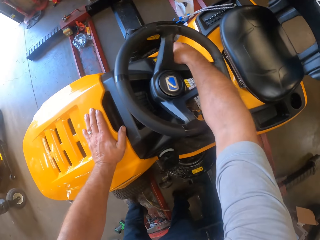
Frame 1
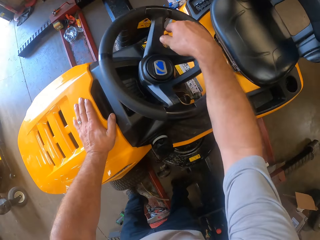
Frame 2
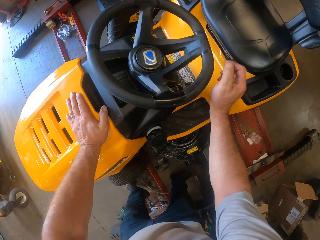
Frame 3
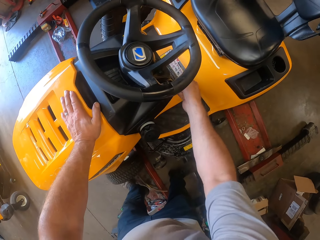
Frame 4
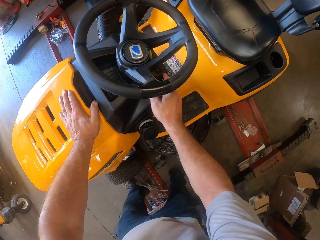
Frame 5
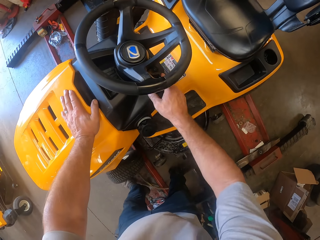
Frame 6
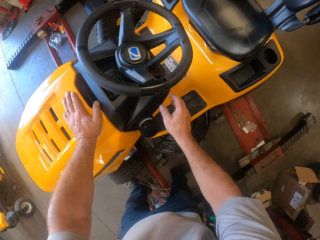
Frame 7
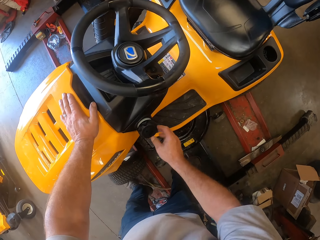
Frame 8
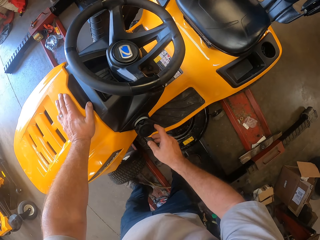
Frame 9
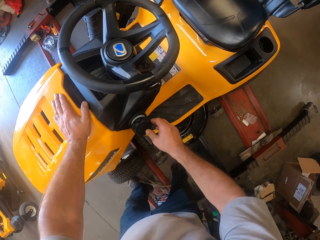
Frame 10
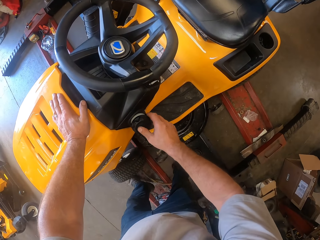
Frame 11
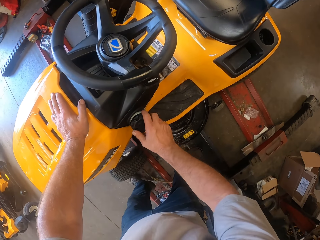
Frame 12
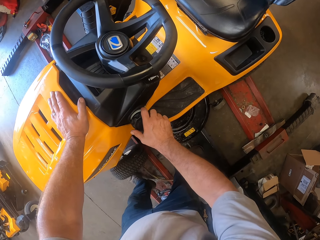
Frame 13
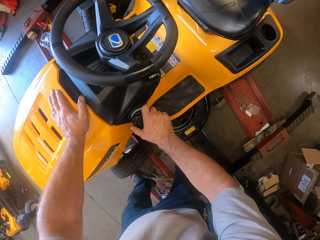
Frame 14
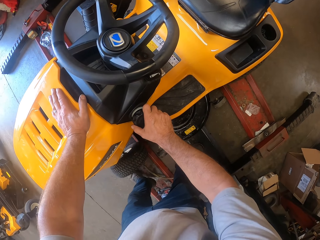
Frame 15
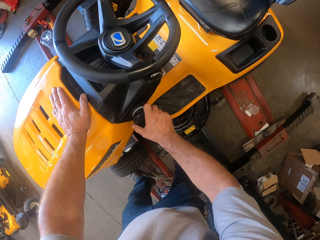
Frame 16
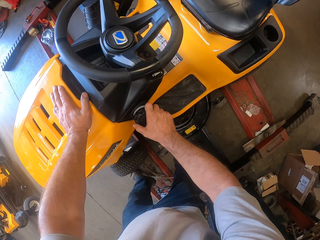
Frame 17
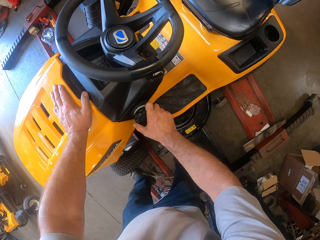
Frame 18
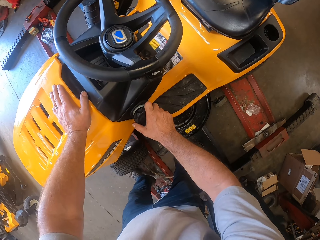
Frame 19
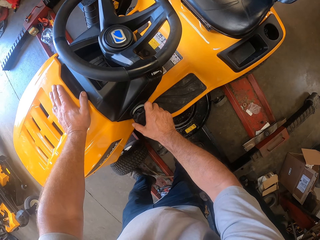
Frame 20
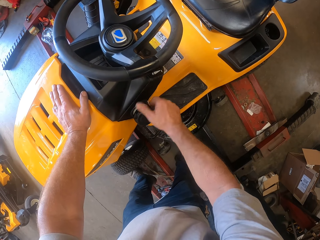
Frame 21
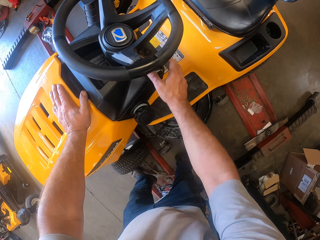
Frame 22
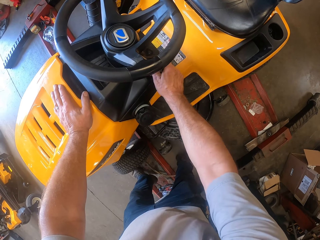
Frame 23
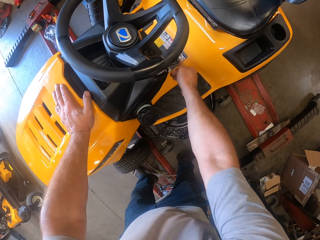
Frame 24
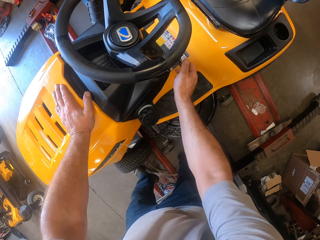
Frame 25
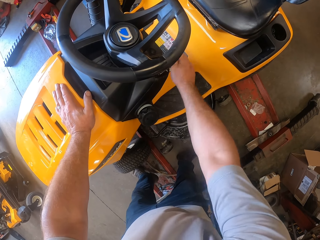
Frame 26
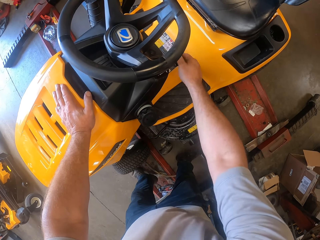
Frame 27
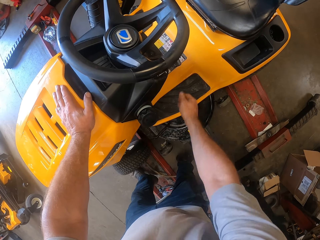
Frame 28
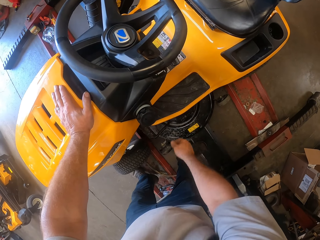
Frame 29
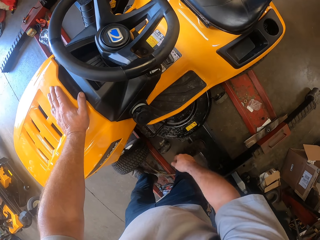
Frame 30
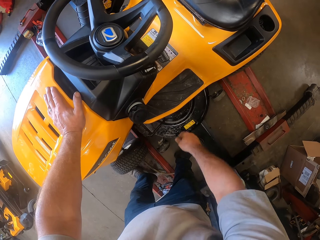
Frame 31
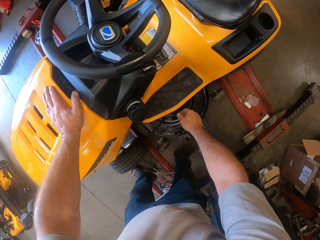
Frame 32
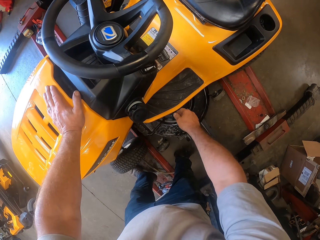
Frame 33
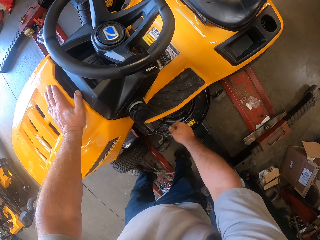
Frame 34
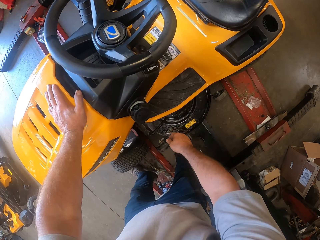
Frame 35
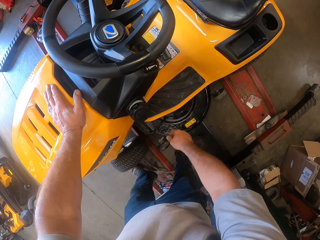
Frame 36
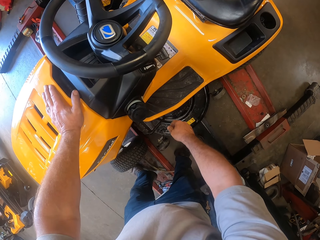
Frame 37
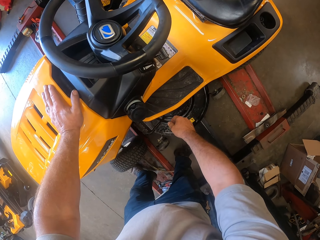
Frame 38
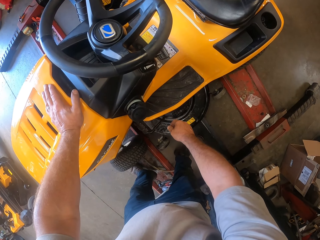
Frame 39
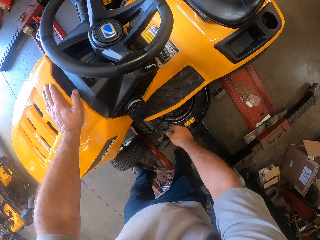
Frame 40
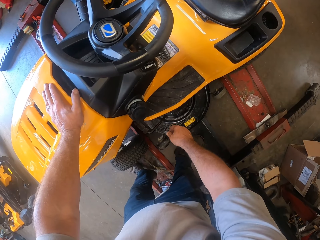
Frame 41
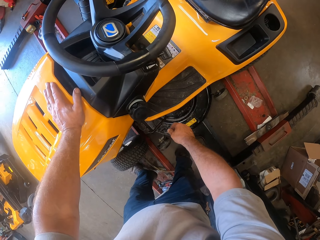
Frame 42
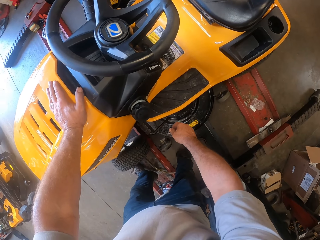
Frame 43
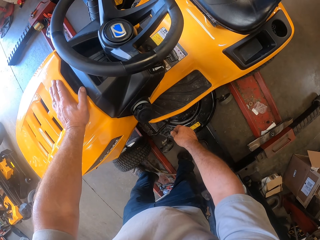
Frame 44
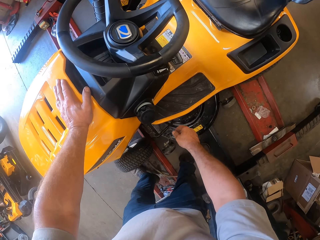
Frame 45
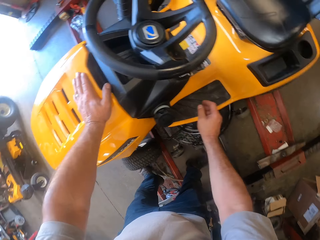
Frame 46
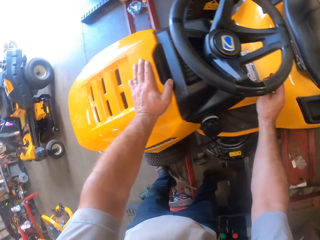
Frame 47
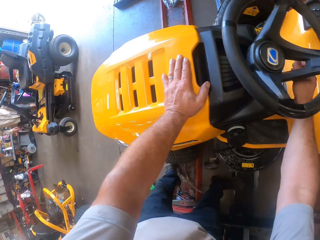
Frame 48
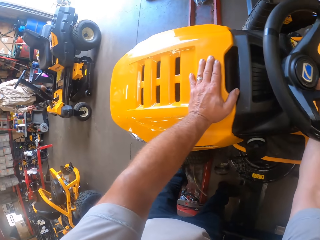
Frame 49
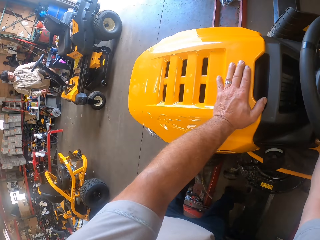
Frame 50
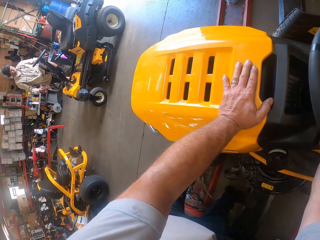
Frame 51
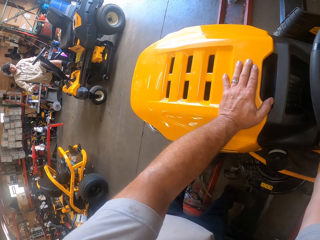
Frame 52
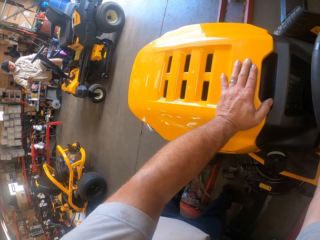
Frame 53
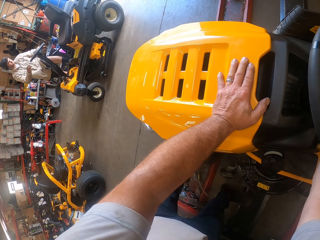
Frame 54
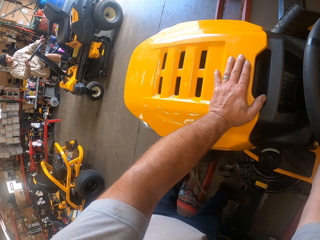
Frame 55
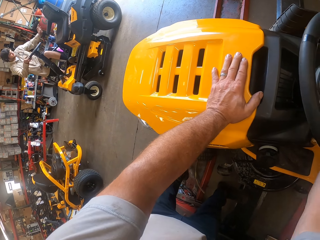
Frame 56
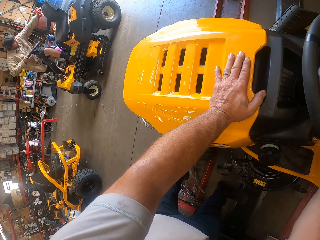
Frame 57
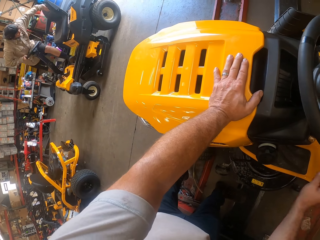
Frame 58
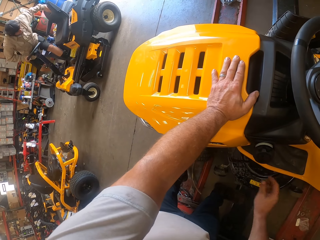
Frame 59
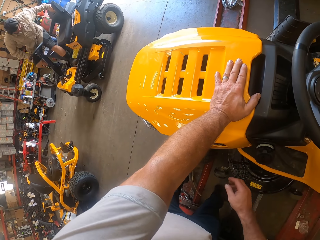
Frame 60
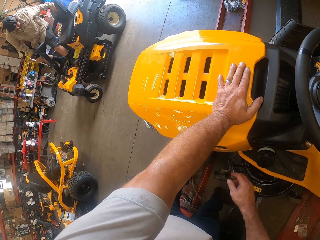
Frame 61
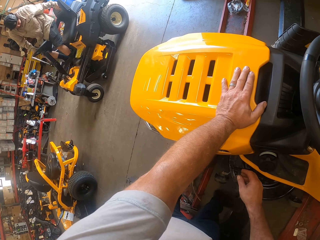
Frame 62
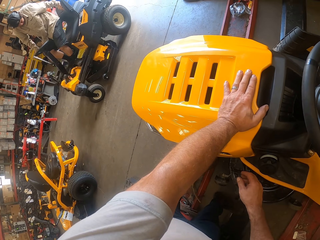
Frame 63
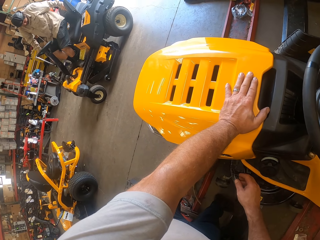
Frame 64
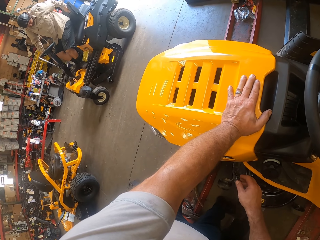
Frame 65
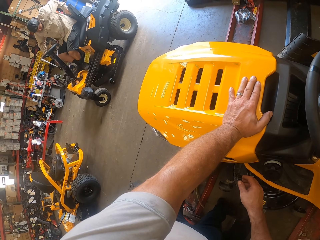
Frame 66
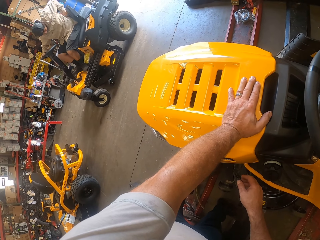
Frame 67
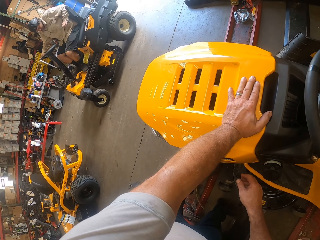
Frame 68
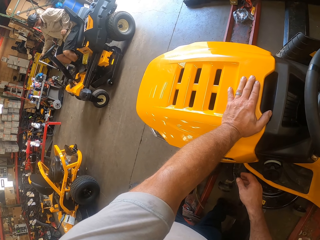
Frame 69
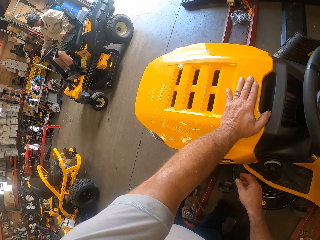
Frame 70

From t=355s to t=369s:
The camera wearer operates the lawn mower with his right hand. He touches the lawn tractor. He pulls the gear. He turns a knob. He operates the lawn mower with his right hand again. He pulls the gear. He sways his hand. He pulls the gear. He operates the lawn mower with his right hand again. A man climbs on the other lawn mower. The camera wearer removes his hand from the gears.

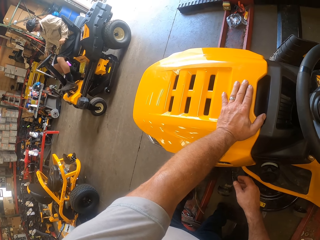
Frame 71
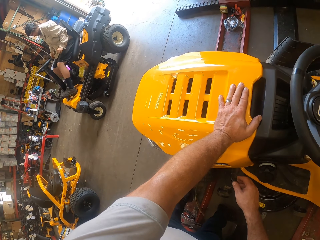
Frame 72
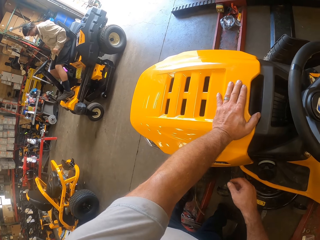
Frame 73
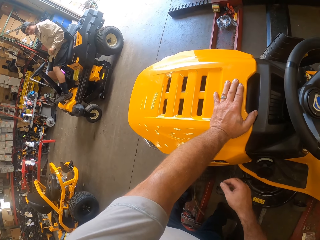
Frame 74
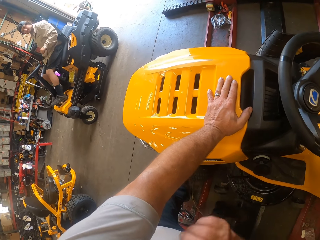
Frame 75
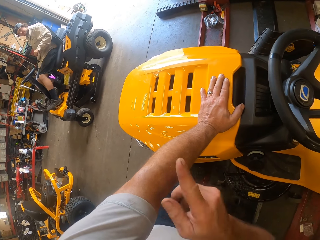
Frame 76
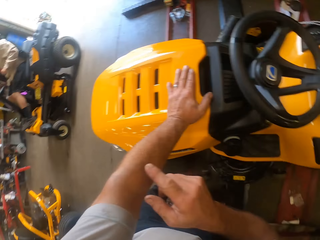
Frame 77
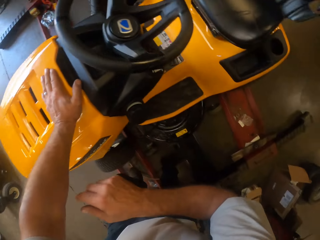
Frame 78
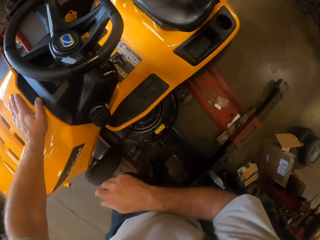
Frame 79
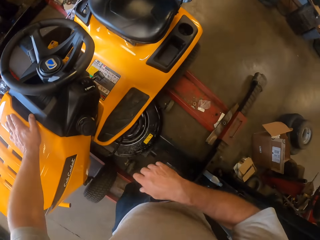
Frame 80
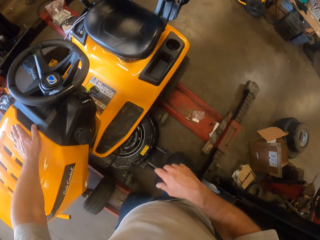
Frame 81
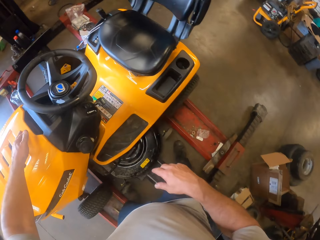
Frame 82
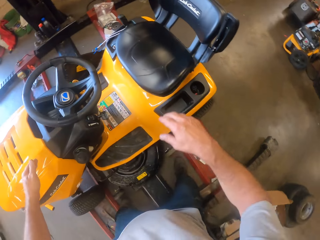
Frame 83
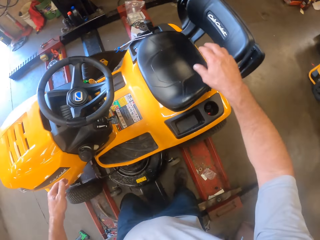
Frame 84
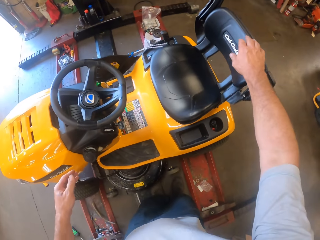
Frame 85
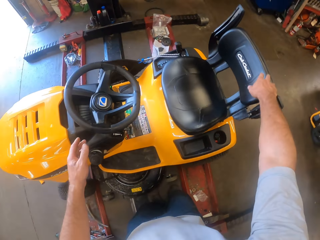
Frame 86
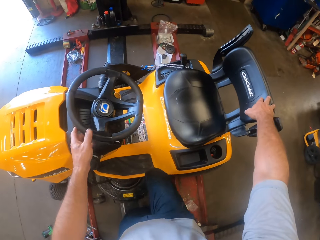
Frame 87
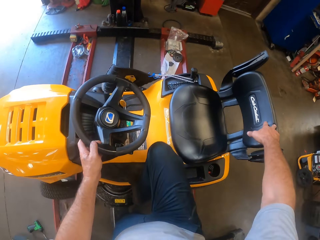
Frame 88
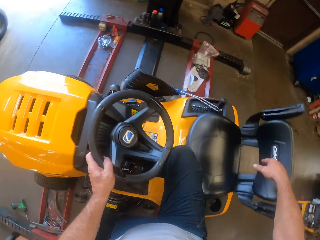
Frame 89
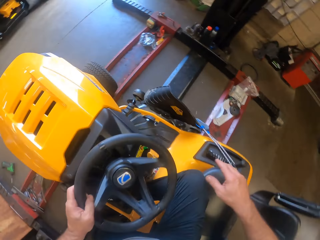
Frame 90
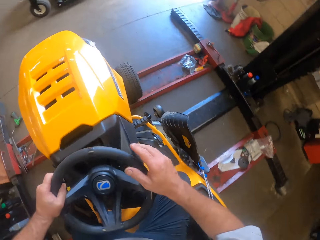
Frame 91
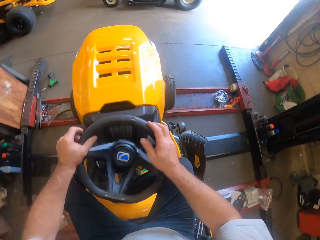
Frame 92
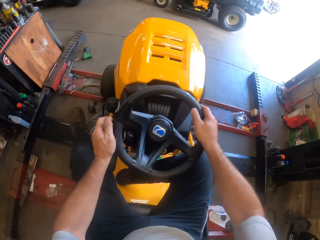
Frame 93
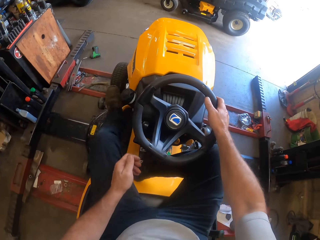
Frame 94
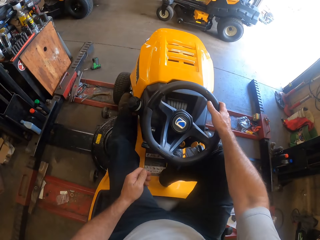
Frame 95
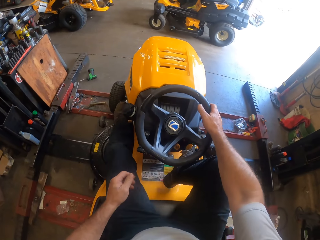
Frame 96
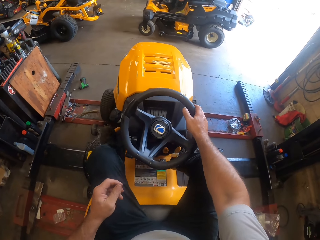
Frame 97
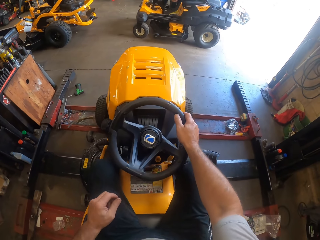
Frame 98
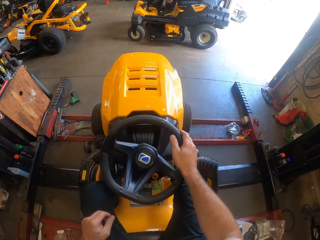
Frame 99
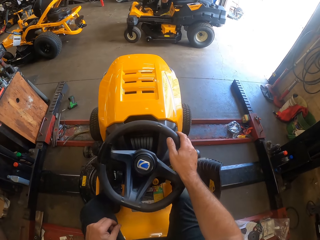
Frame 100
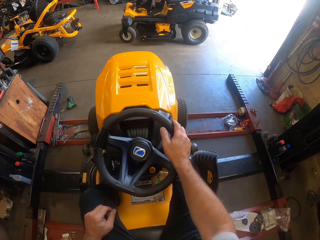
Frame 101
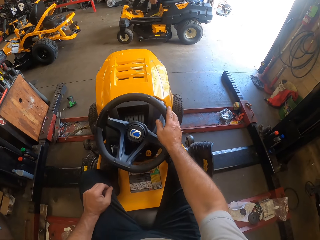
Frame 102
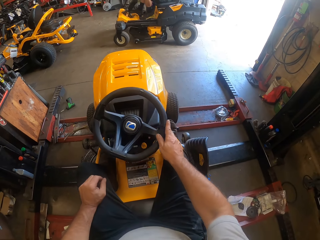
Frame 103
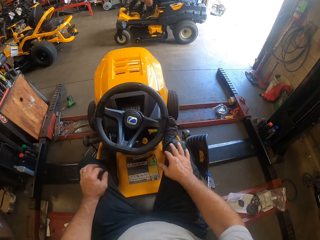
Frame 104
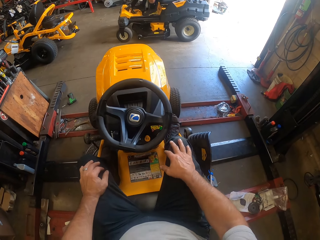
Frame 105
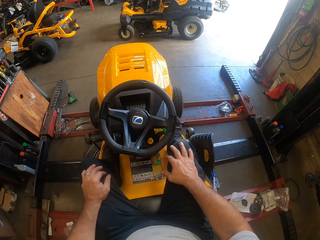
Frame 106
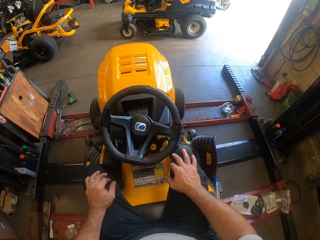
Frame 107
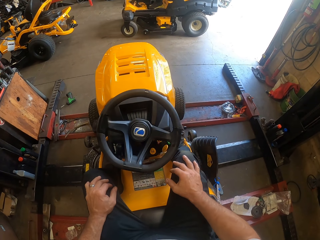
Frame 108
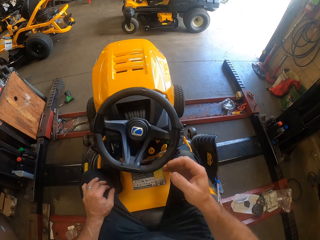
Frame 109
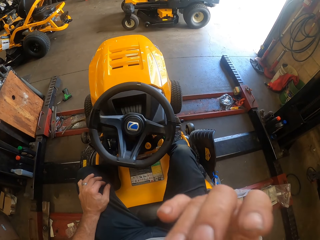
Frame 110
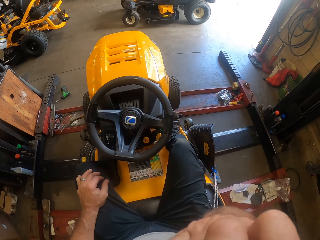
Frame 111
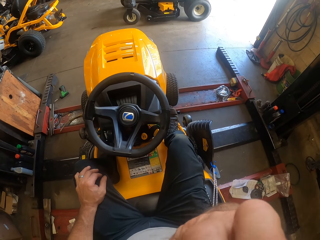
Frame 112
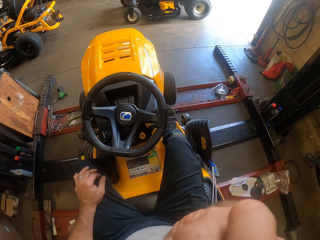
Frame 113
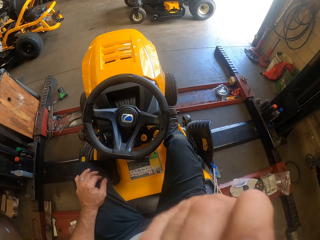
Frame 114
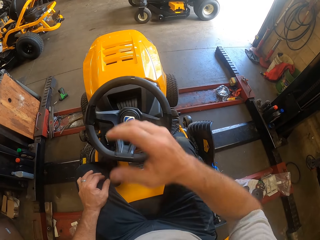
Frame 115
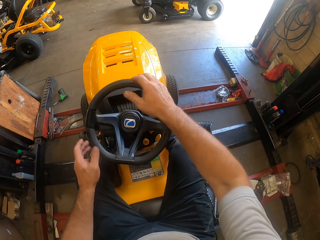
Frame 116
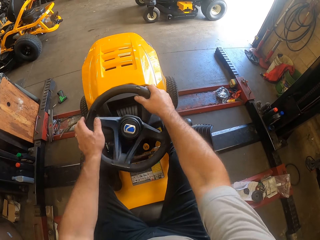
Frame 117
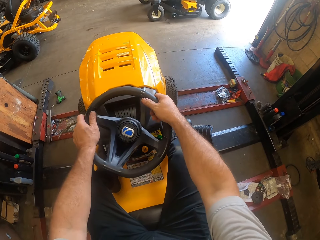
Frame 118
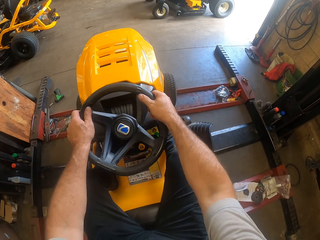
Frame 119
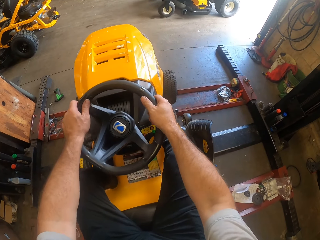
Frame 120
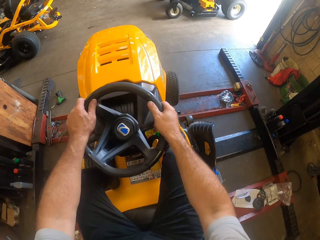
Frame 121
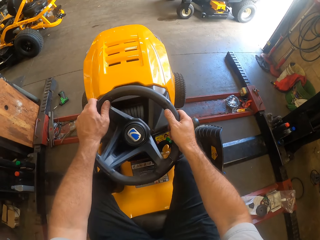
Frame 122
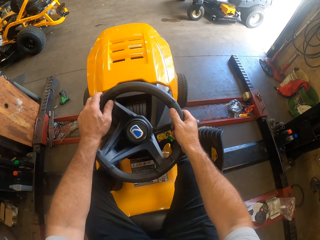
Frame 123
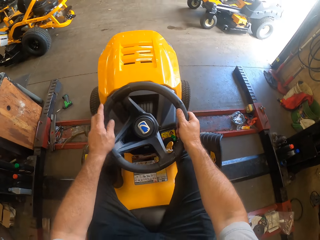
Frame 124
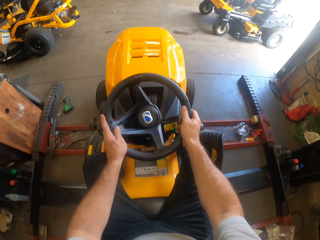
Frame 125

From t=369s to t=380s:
The camera wearer points a finger. He walks around a lawn tractor or lawn mower. He gets on the lawn tractor. He holds the steering wheel. He removes a hand from the steering wheel. He removes a hand from the steering wheel again. He moves a hand towards his face. He touches his face with his right hand. A man drives the other lawn mower out of the workshop. The camera wearer moves a hand away from his face. He holds the steering wheel. He drives the lawn mower out of the workshop.
